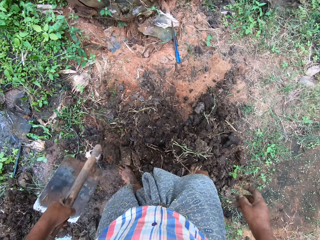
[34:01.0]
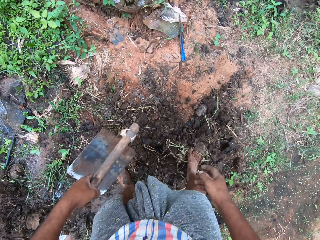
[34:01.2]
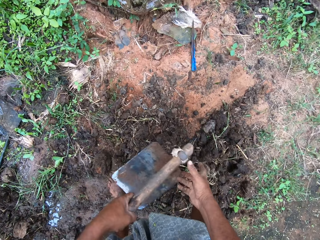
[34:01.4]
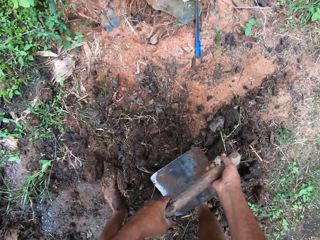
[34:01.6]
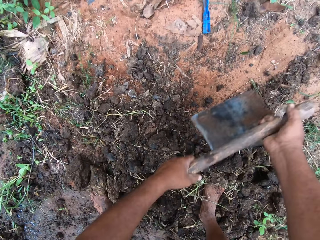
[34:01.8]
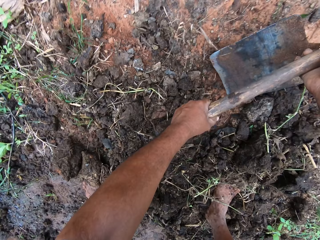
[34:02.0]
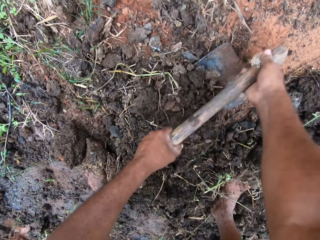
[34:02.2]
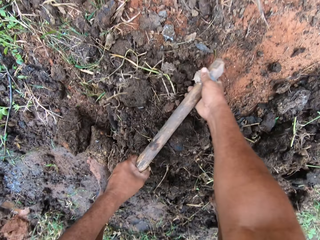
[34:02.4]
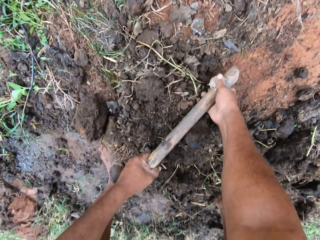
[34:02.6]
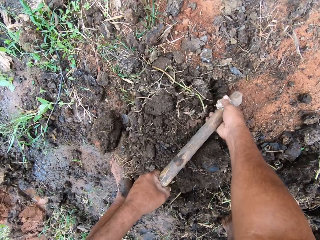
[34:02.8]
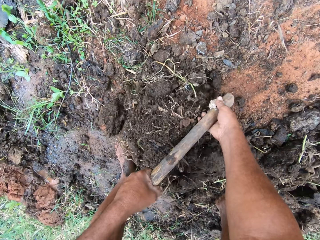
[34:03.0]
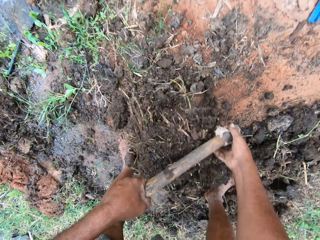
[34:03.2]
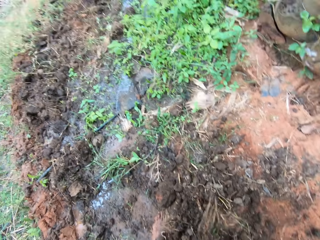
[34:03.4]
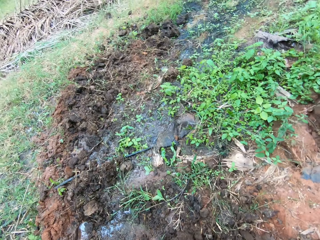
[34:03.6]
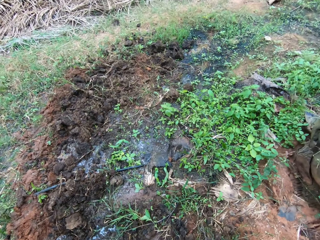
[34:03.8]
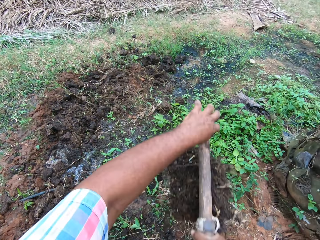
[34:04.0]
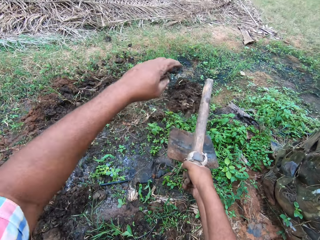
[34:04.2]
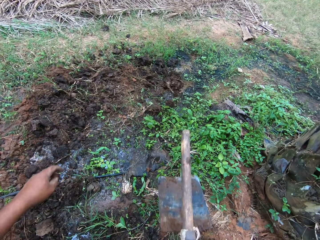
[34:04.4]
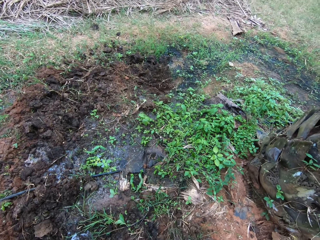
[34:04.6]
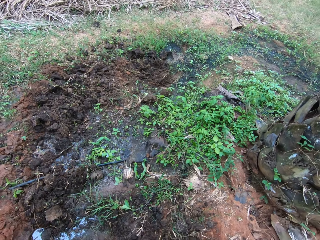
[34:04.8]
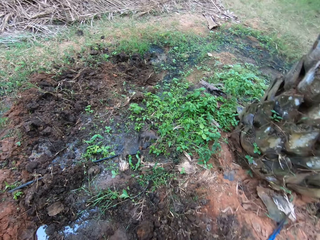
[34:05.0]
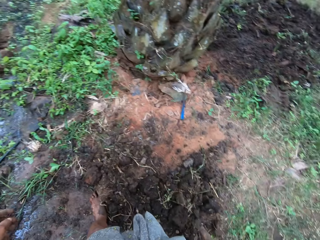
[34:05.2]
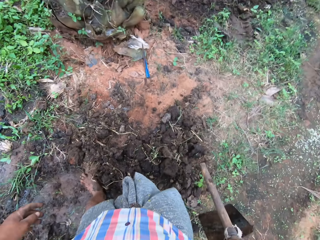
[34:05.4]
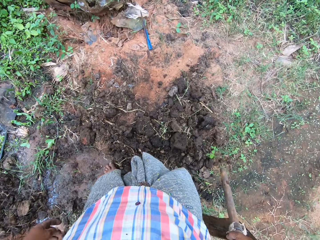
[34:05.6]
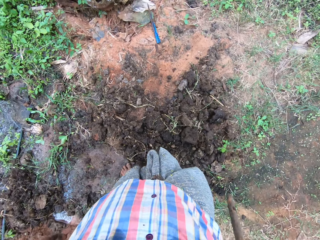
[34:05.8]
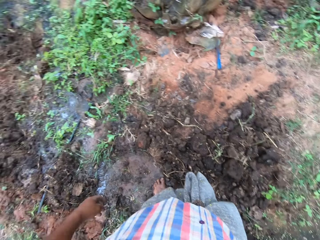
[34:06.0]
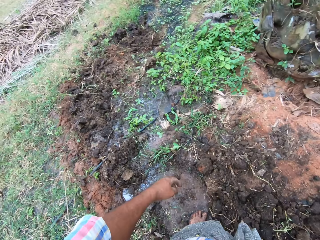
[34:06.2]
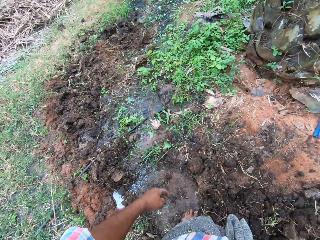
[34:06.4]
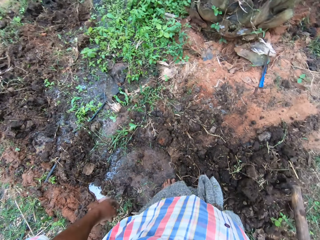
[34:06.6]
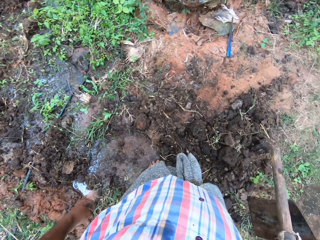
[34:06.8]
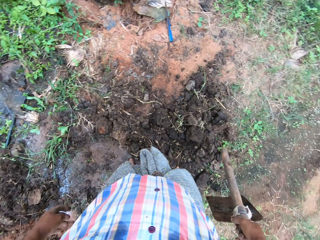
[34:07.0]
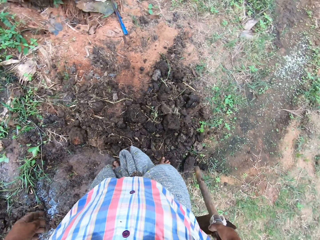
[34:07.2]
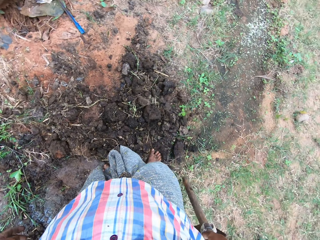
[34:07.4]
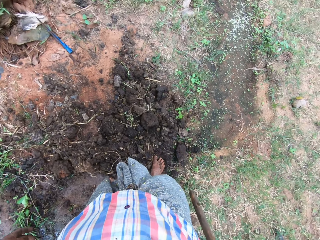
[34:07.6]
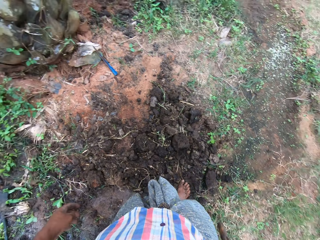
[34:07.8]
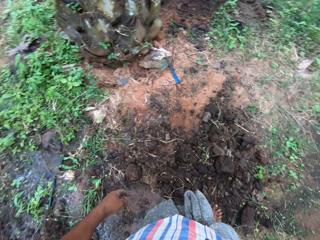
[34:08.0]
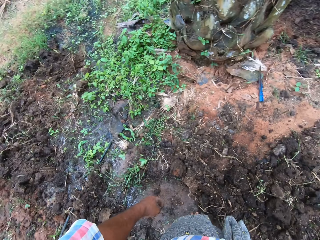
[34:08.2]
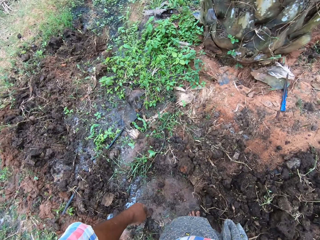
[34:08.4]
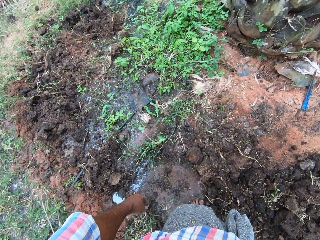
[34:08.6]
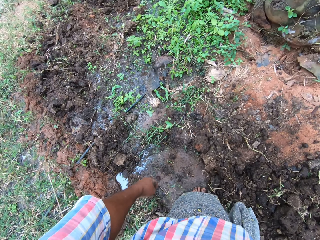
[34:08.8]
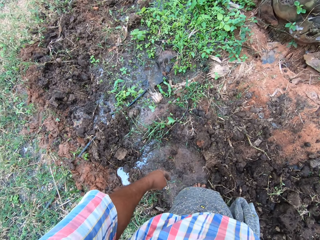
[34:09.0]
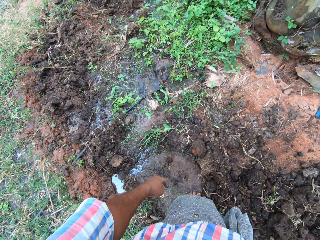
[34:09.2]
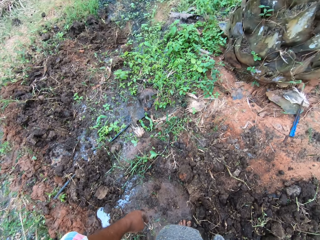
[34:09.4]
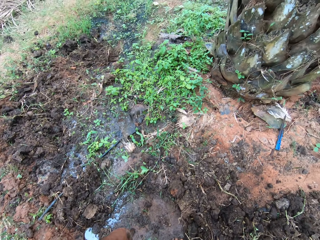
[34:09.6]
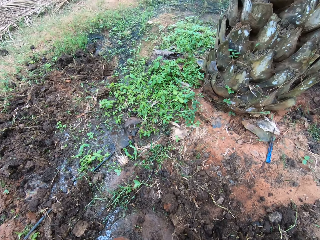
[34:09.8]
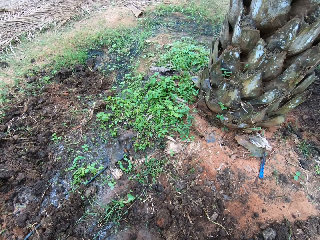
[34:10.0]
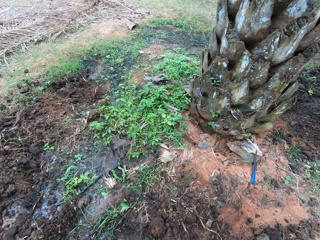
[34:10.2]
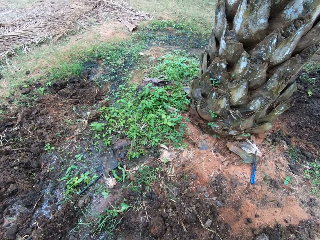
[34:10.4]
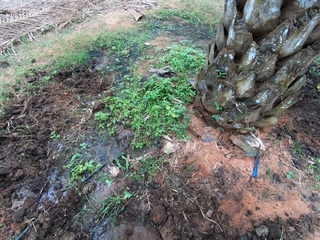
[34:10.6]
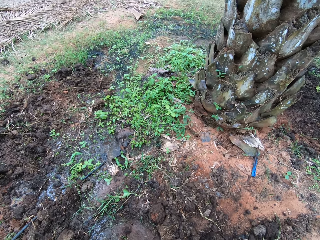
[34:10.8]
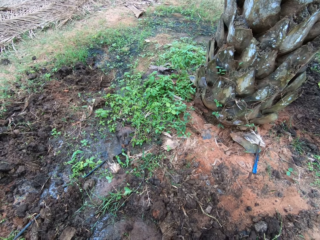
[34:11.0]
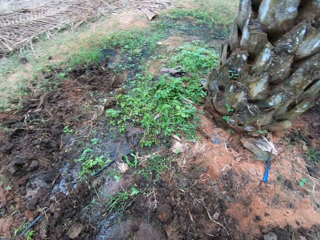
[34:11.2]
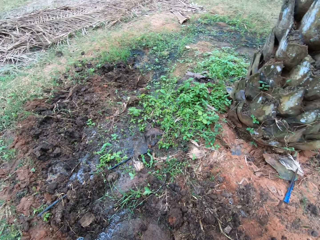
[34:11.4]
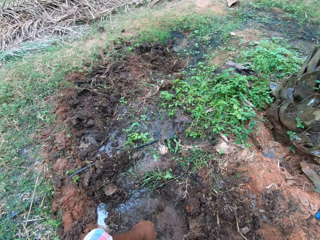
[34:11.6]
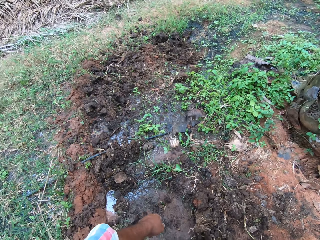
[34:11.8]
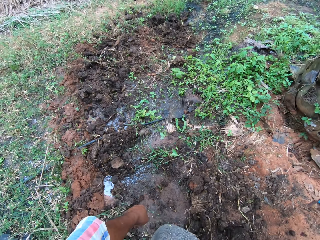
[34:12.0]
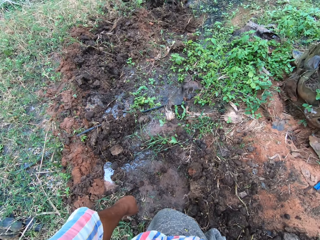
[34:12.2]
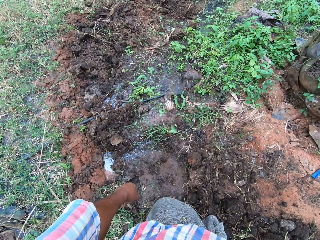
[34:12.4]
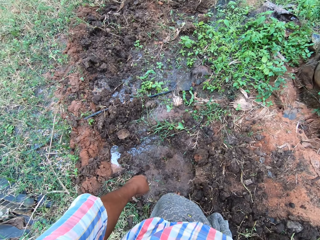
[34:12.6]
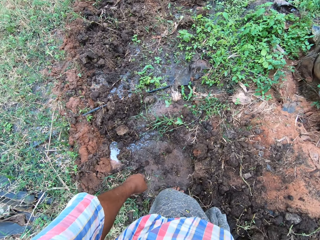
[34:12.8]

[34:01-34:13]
The camera wearer resumes filling the portion of water on the ground with soil. They dig the ground with a garden hoe. They throw away the soil. They pause filling the portion of water on the ground with soil. They turn around the field.

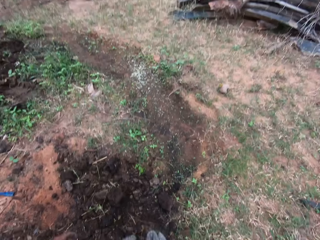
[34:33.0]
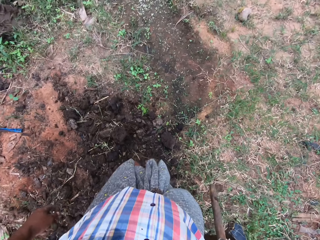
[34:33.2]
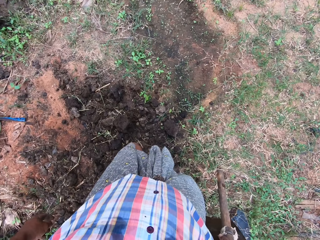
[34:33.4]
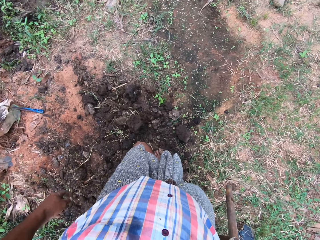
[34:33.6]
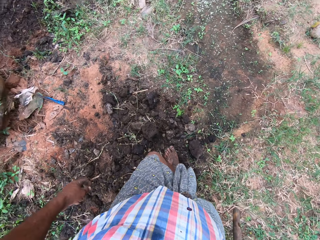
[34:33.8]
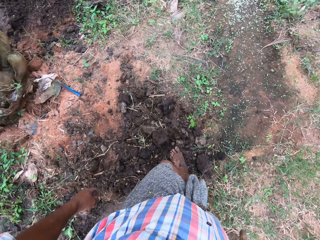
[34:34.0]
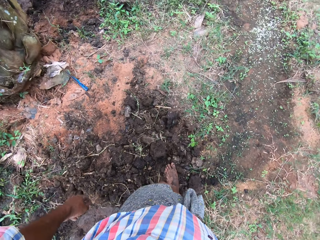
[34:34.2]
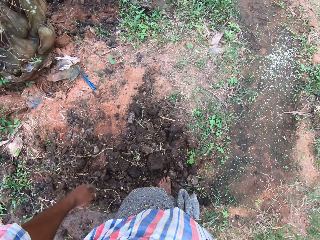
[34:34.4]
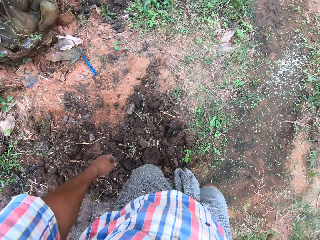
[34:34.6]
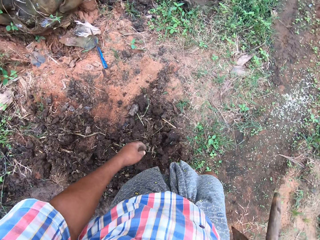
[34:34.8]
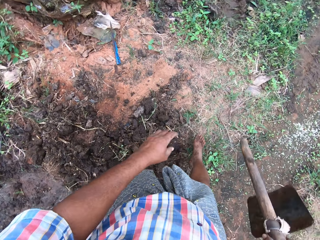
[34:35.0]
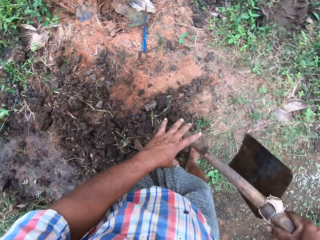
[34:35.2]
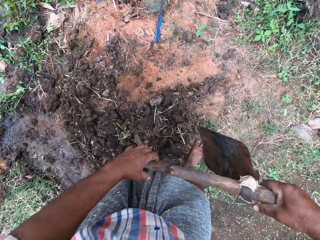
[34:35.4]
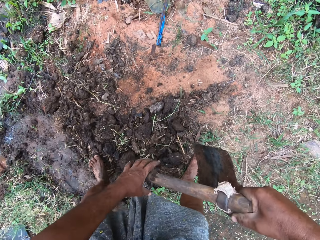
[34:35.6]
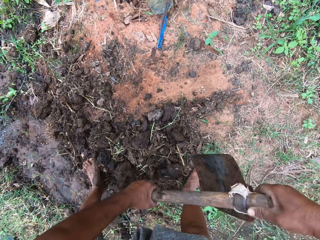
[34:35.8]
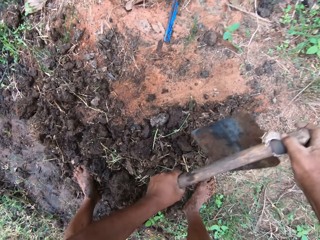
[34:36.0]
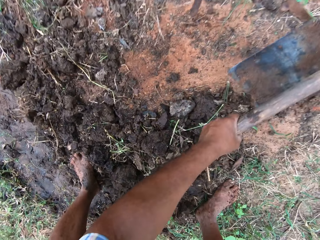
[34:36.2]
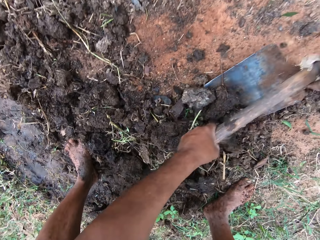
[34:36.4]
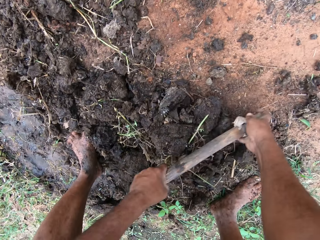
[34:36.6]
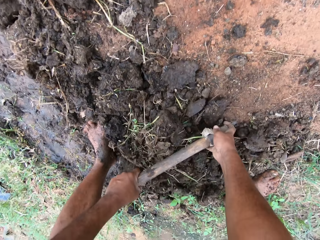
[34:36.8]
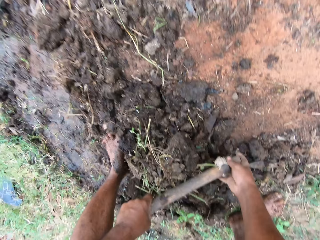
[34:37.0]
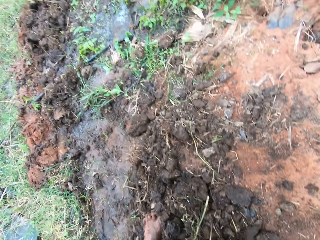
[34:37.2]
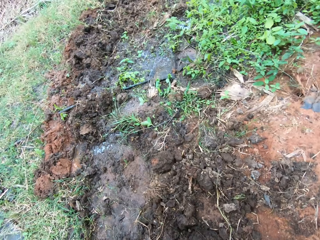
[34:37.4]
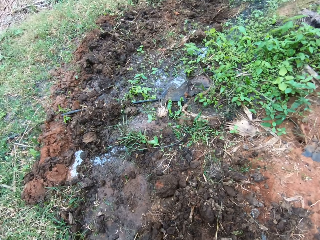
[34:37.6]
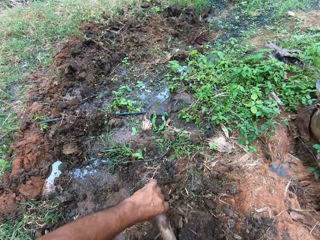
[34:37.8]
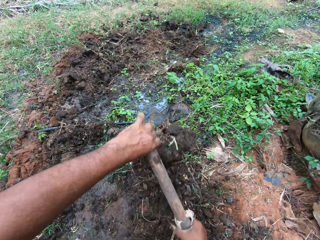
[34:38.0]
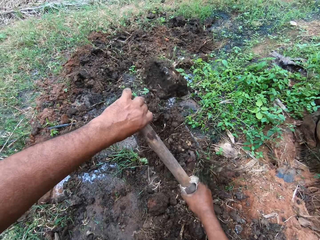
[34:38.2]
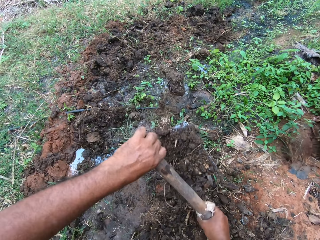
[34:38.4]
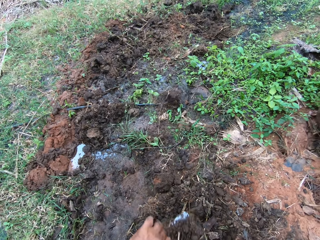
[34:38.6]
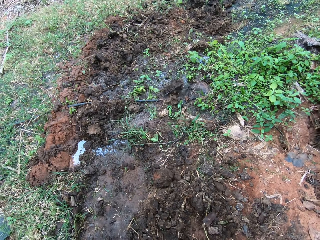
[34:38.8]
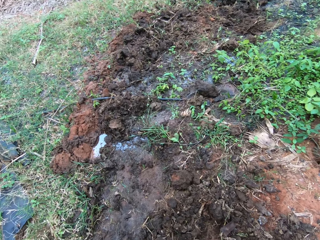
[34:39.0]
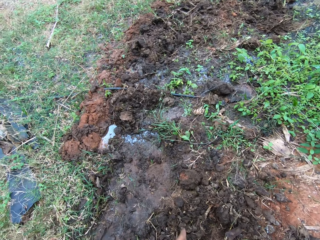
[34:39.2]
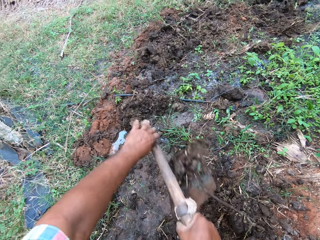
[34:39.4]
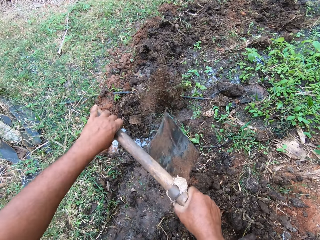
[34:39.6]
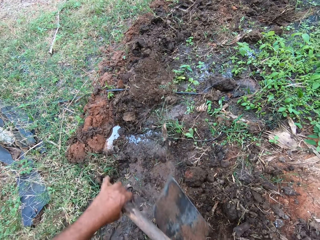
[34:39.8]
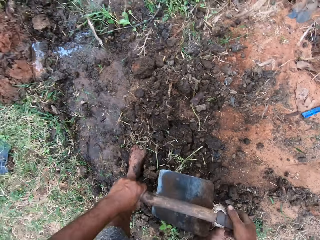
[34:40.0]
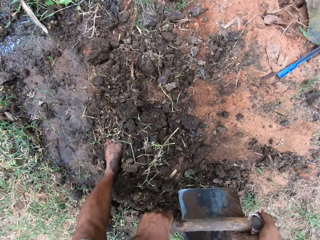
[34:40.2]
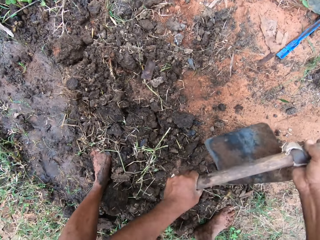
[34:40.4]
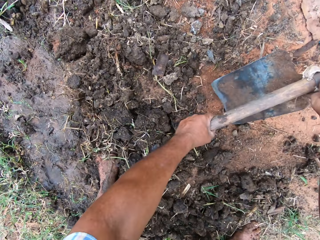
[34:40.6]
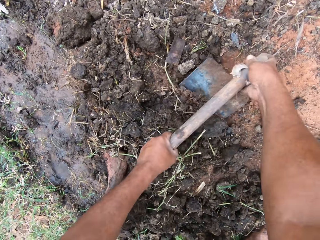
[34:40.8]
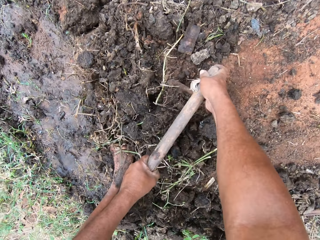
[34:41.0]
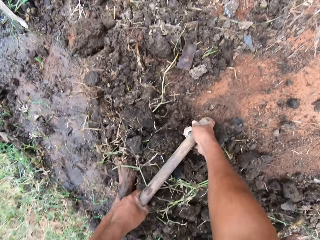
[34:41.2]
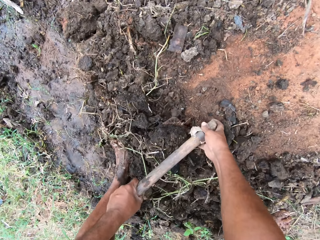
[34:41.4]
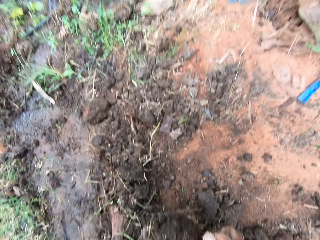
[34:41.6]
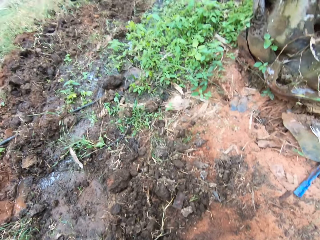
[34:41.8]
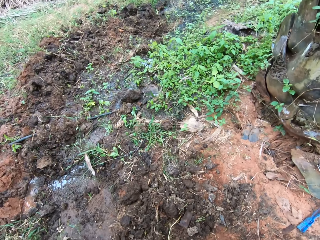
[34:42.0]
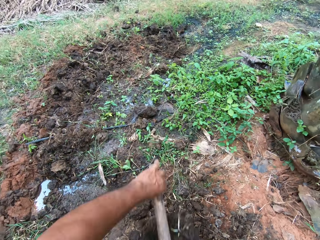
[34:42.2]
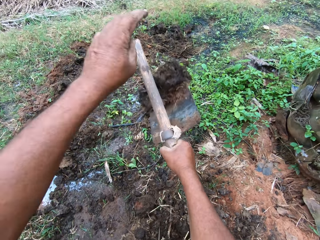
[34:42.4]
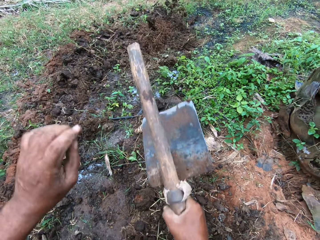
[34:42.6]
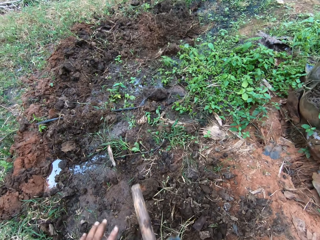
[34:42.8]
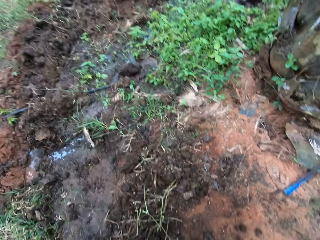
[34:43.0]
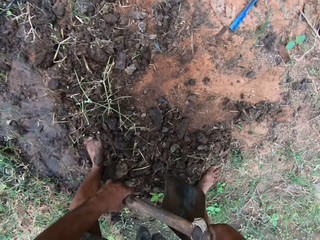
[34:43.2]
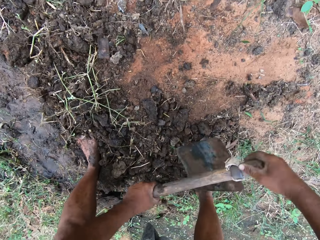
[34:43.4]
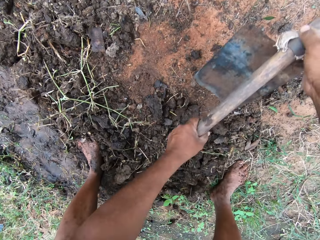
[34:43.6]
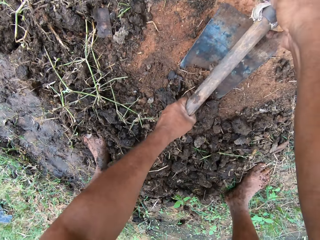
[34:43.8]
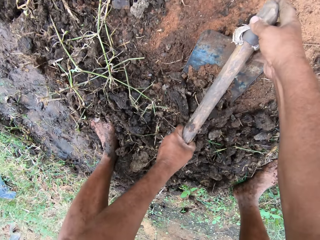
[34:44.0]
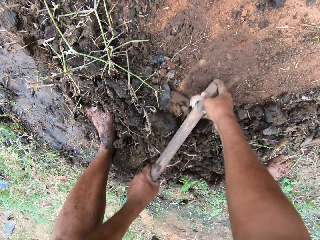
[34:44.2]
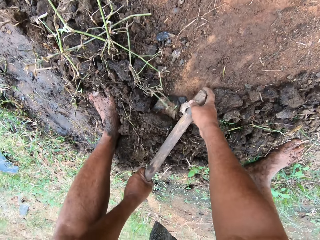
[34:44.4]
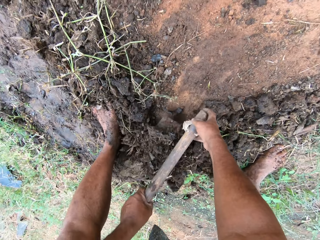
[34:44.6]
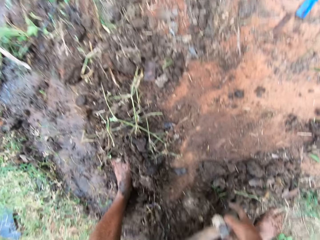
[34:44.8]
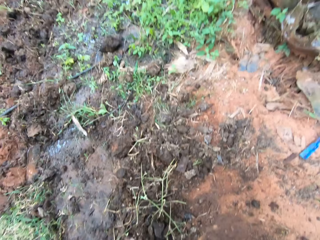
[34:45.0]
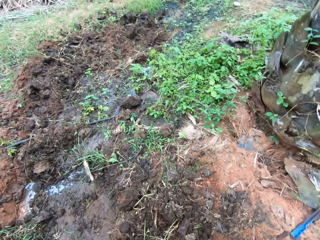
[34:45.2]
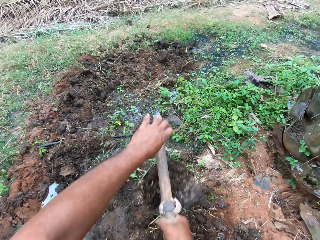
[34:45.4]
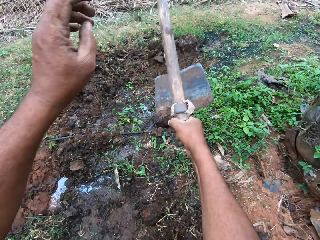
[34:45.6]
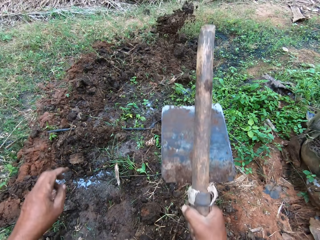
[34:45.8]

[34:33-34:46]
The camera wearer walks around the field. They resume filling the portion of water on the ground with soil. They dig the ground with a garden hoe. They throw away the soil. They dig the ground with the garden hoe. They throw away the soil. They dig the ground with the garden hoe.
